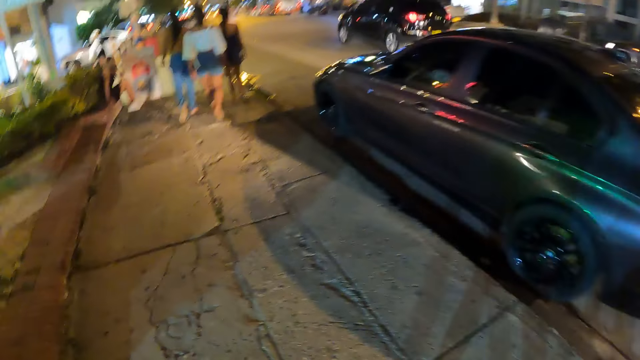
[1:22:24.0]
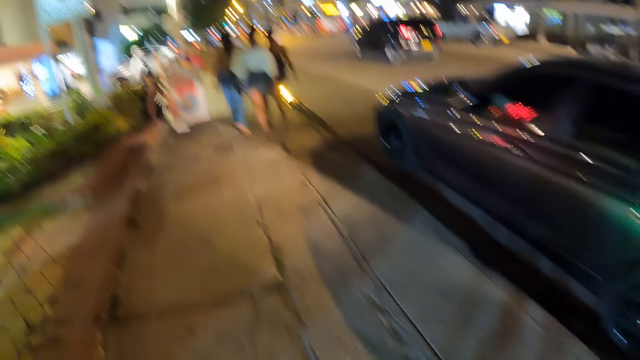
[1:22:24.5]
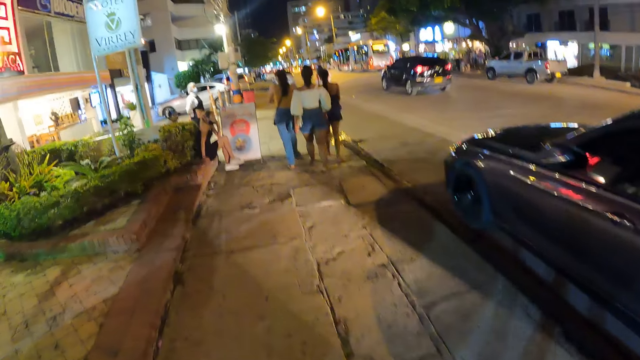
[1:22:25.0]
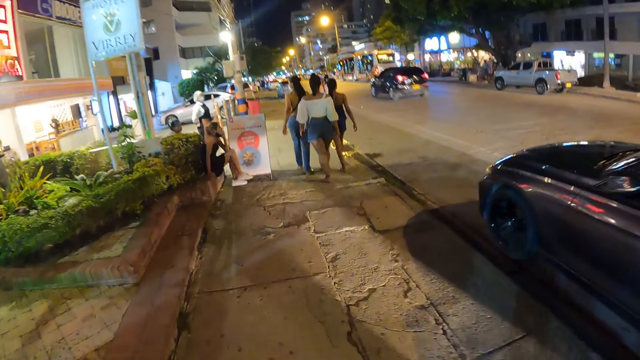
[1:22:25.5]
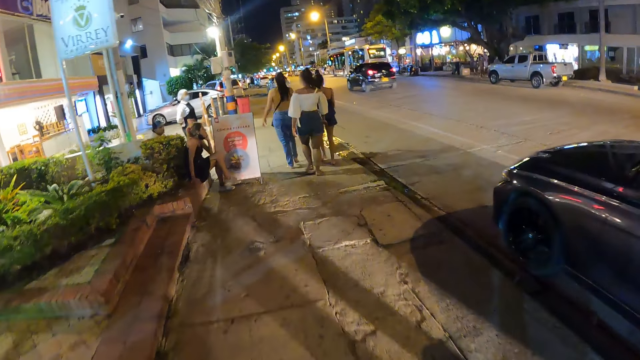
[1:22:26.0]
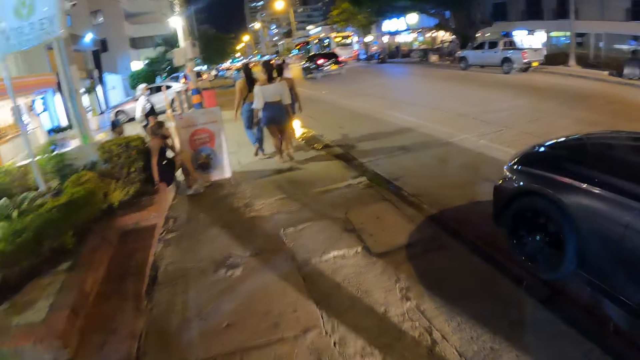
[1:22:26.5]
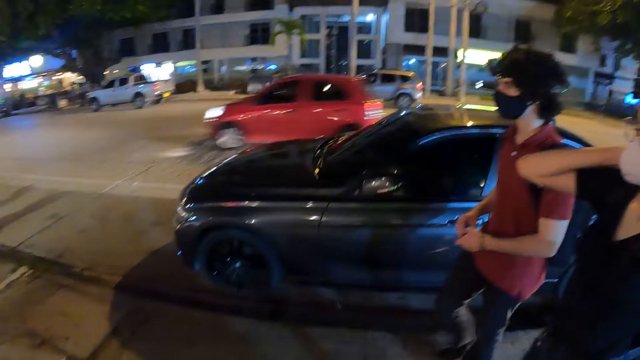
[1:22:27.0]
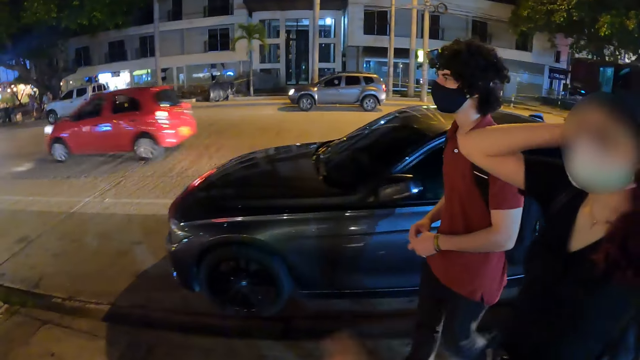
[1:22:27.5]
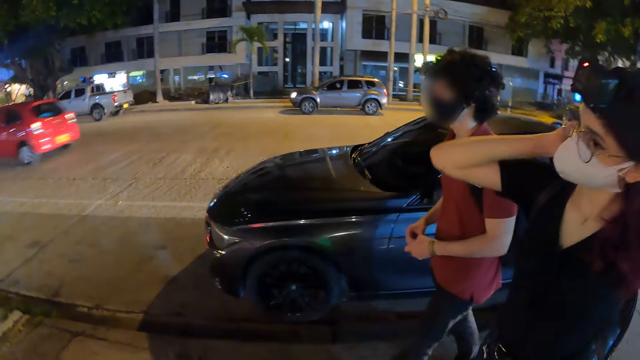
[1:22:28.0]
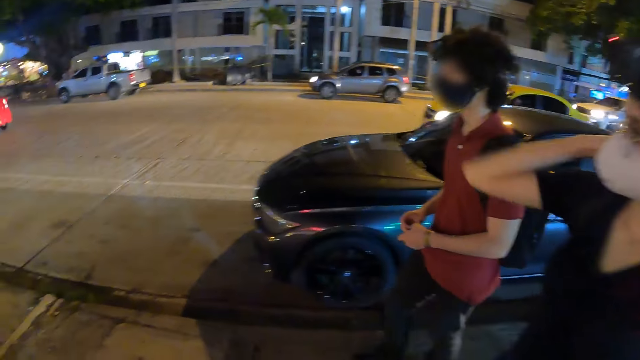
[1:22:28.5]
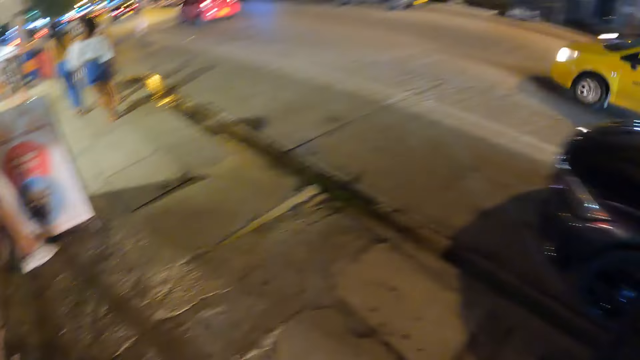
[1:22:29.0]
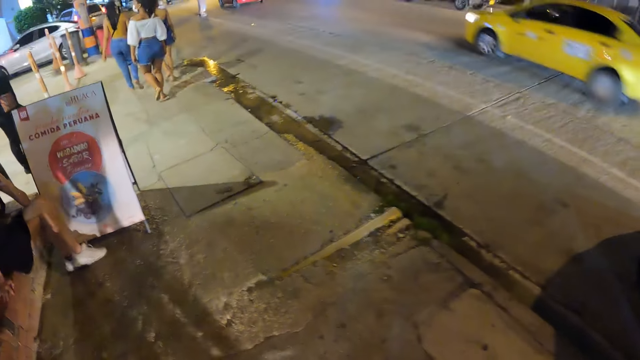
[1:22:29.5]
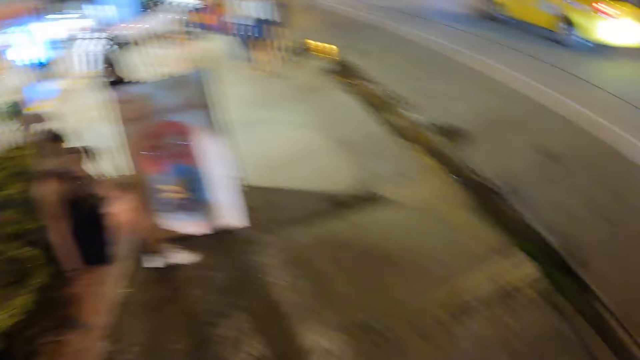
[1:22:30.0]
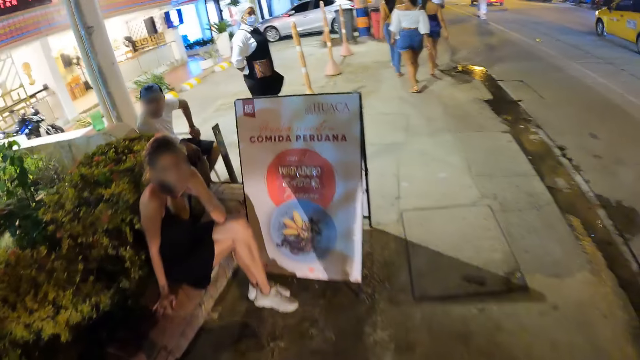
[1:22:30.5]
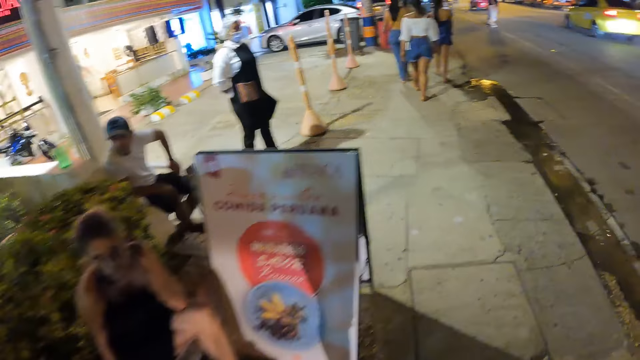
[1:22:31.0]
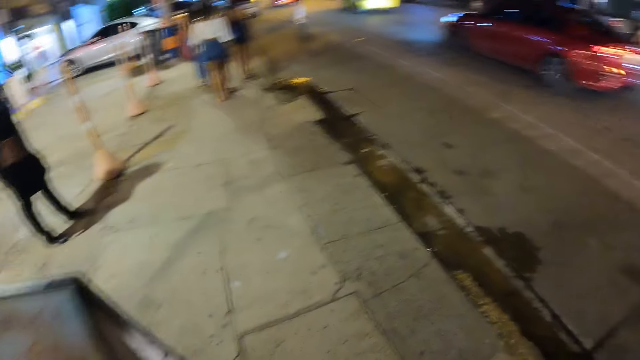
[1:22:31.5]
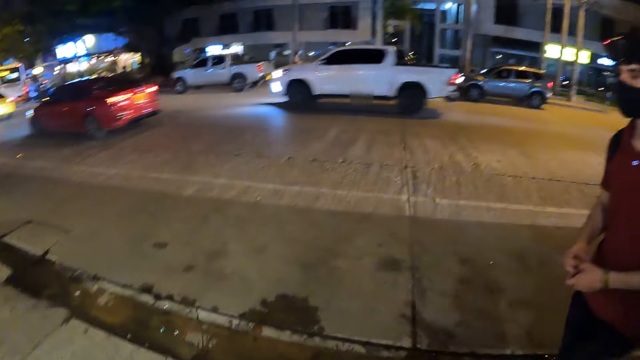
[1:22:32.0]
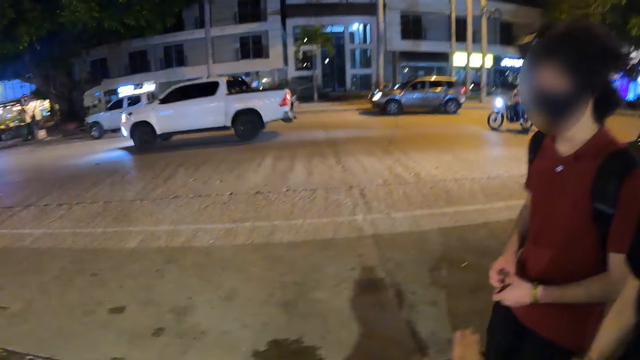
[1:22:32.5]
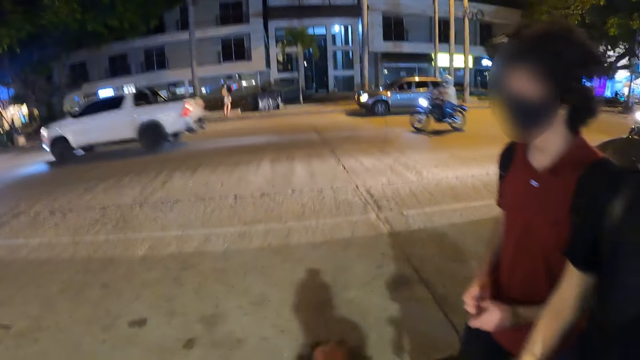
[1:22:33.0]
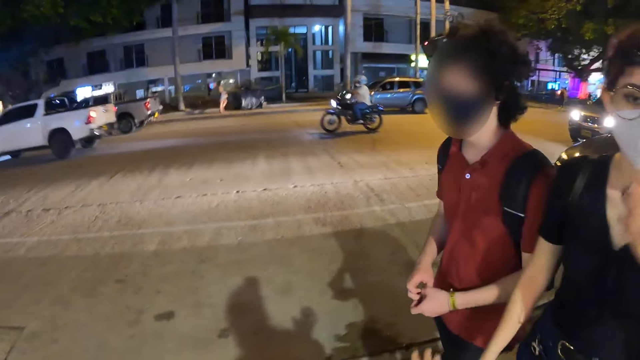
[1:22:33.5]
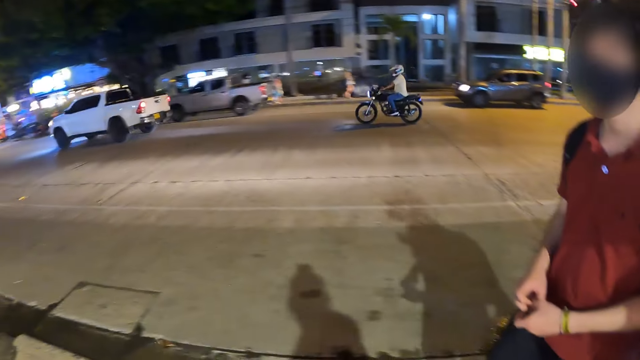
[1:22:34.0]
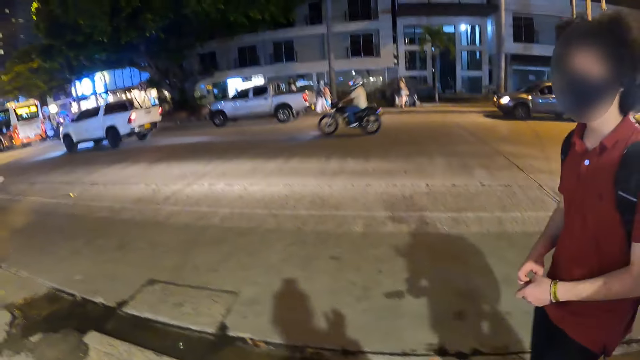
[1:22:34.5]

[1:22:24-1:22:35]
A woman adjusts her bag strap. The camera wearer walks along the path. They look around the city.

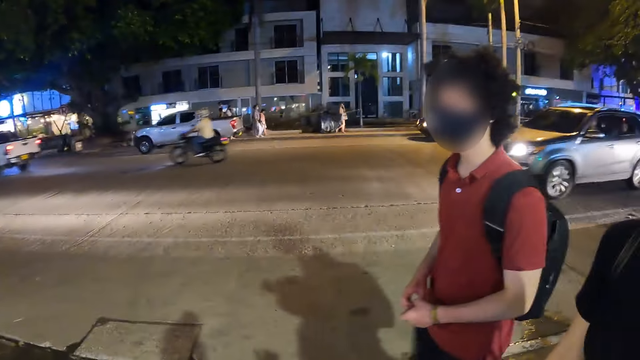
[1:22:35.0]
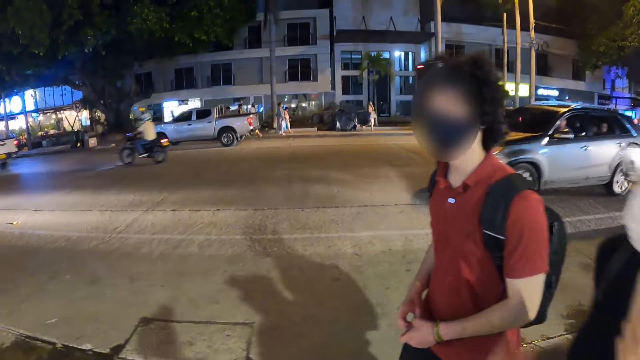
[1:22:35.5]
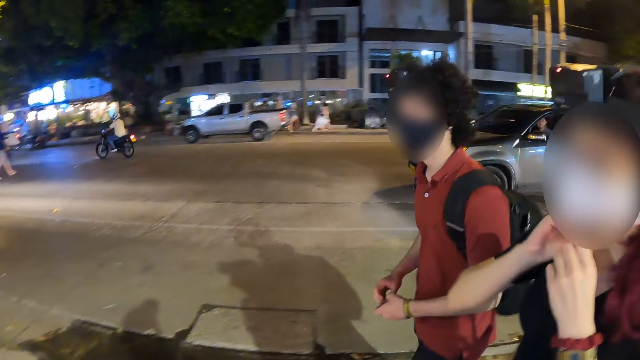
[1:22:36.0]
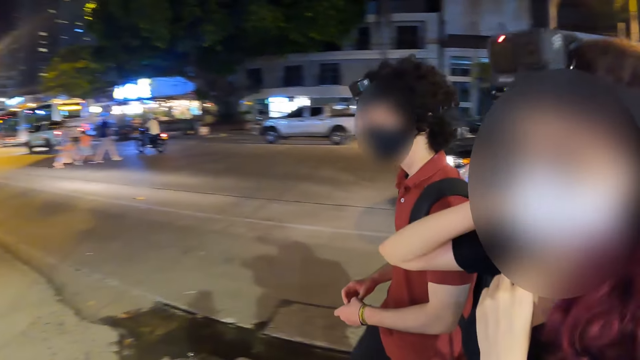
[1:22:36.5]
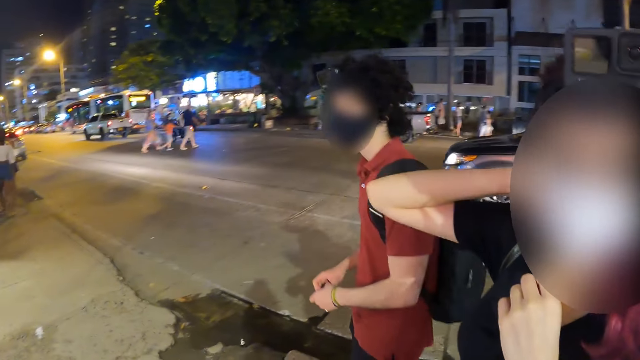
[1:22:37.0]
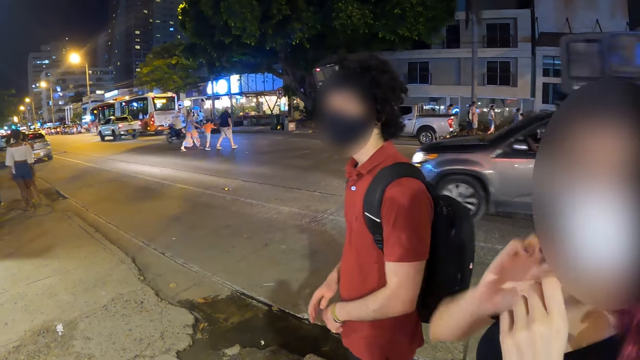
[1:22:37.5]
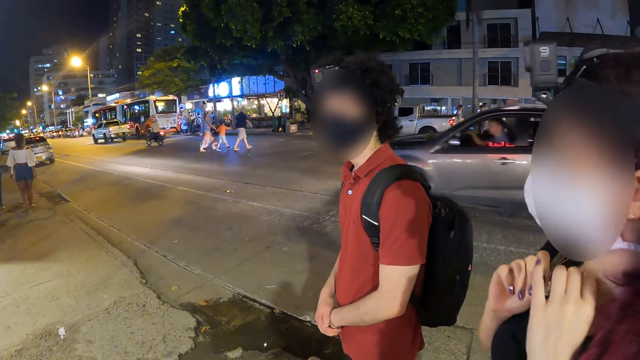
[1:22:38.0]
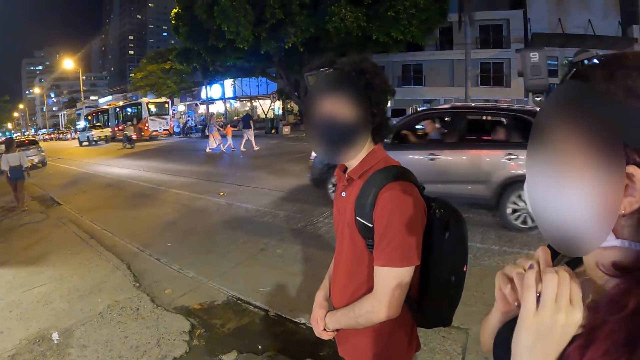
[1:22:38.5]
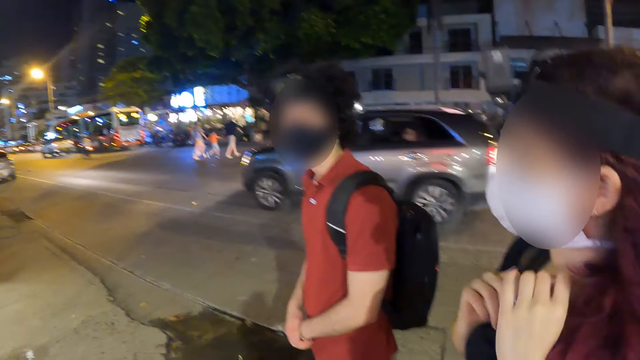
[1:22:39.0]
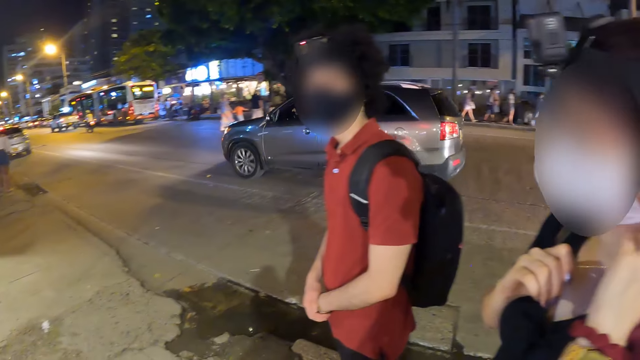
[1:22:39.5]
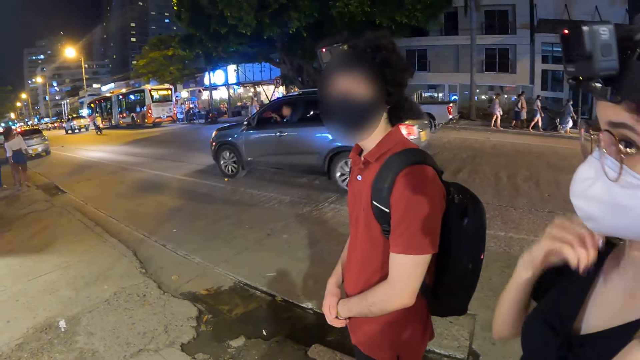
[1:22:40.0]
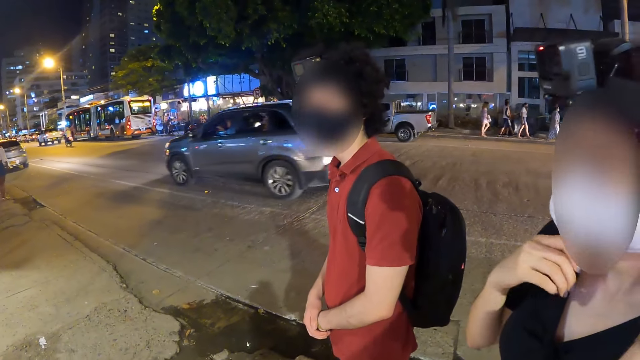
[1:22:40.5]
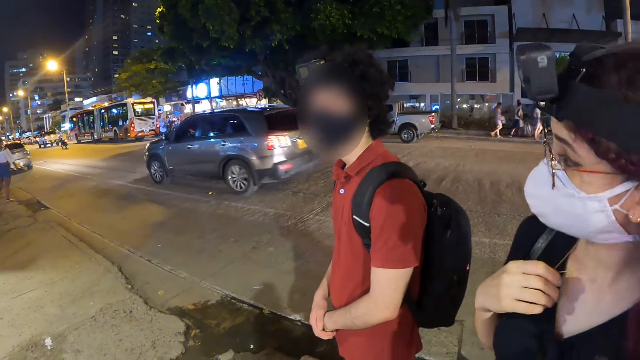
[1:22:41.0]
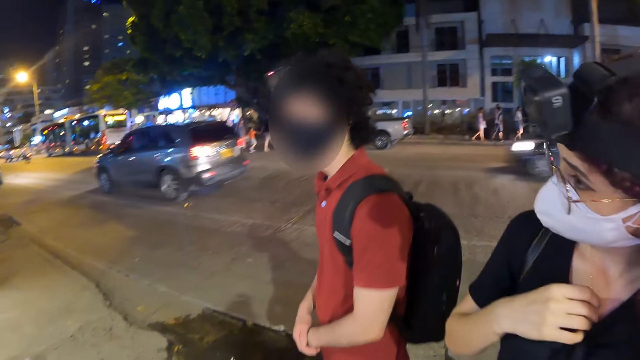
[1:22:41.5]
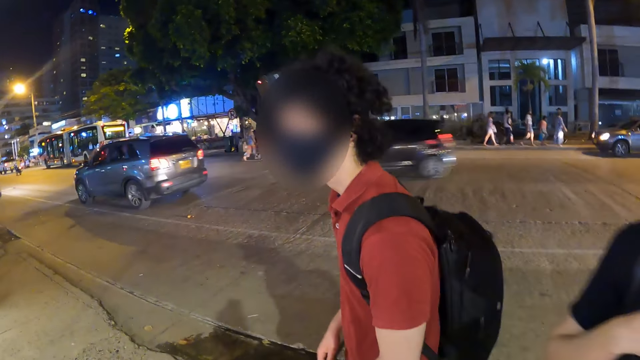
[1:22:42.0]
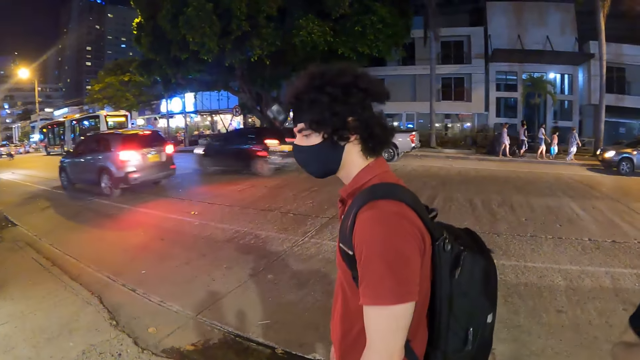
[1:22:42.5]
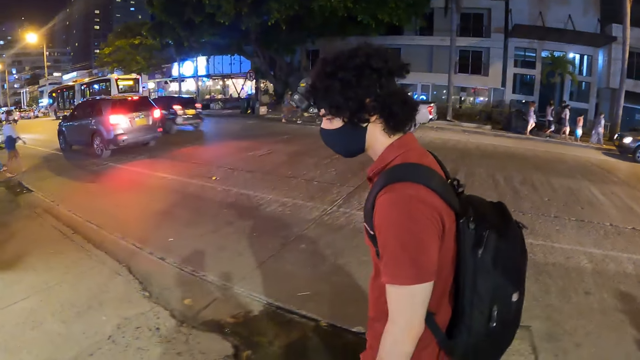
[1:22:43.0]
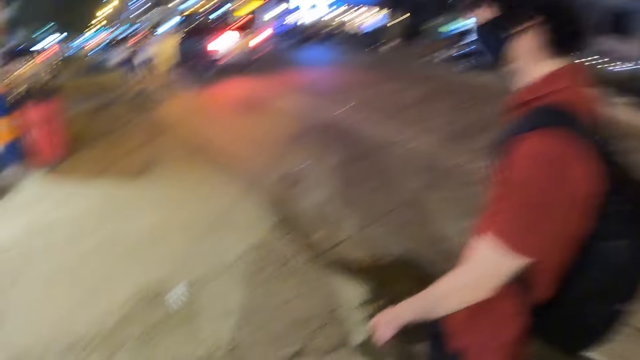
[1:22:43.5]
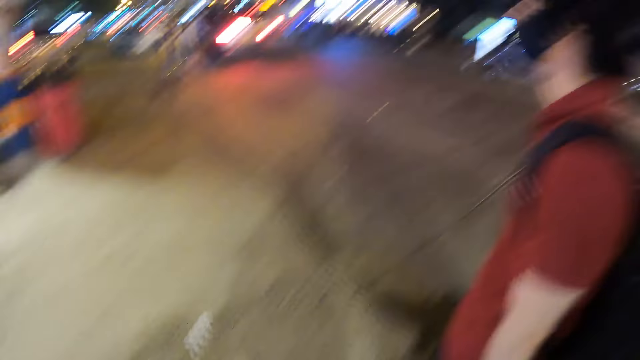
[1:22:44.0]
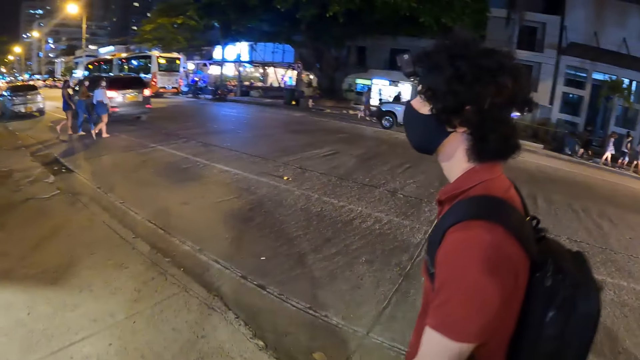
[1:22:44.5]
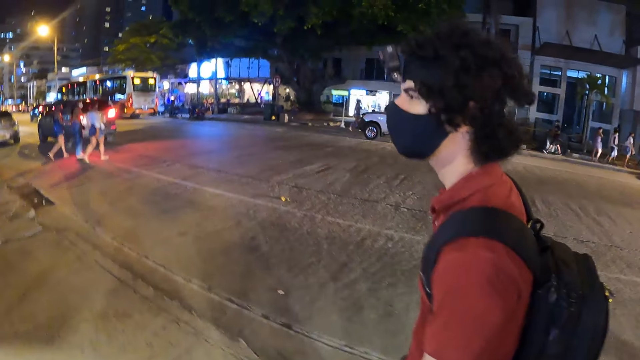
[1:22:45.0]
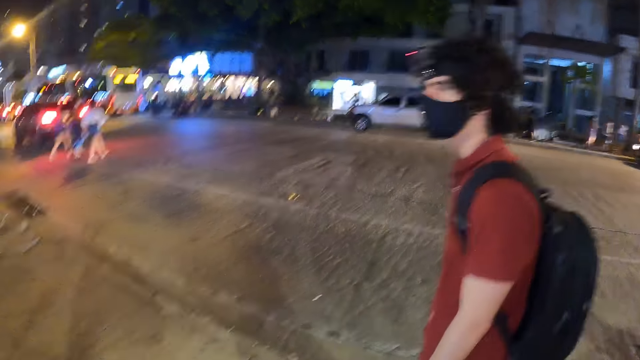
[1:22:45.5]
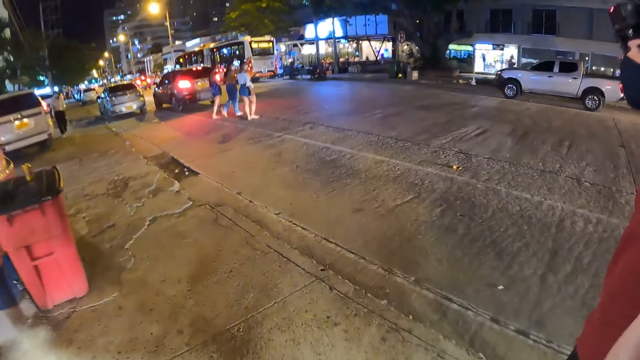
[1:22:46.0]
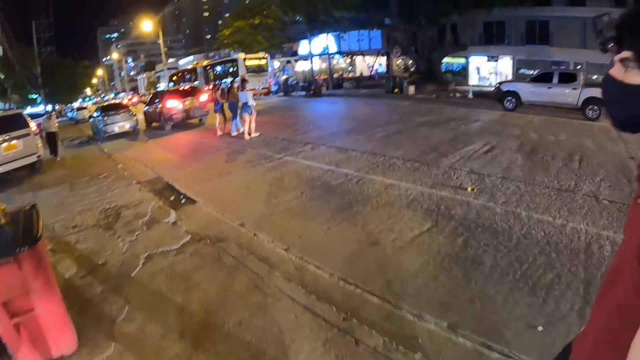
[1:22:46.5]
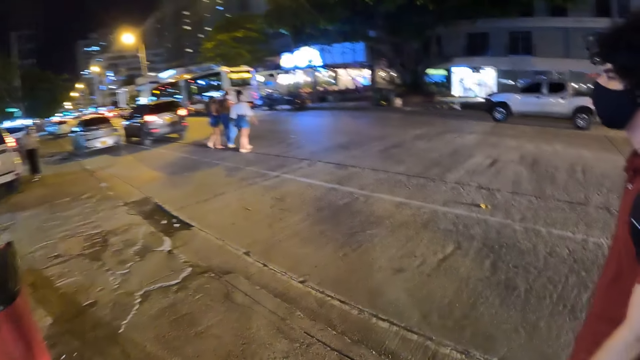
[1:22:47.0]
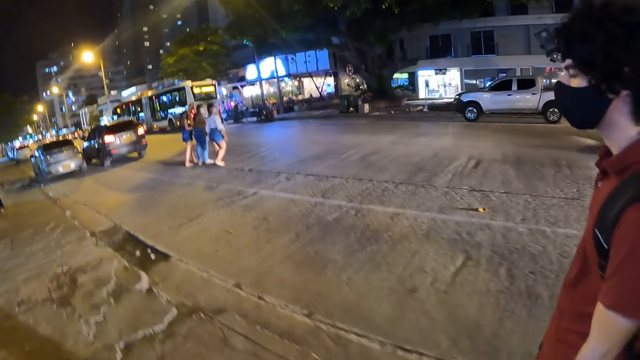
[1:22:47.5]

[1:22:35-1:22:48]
The woman holds her necklace with both hands. A man stands at the path. The woman stands at the path. The woman pulls her necklace. The man walks on the path. The camera wearer walks along the path.
